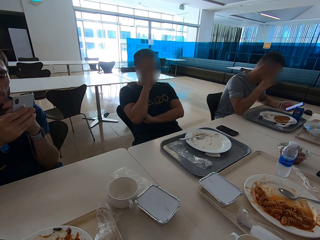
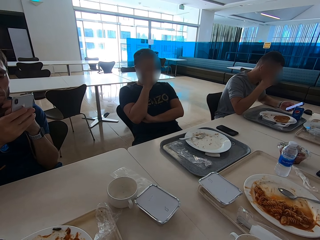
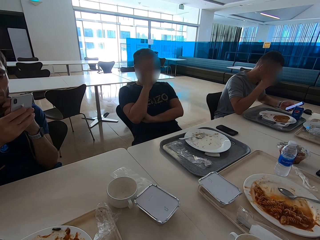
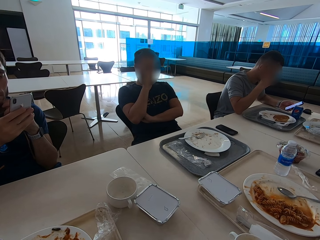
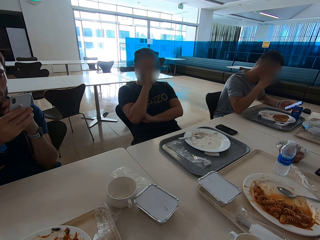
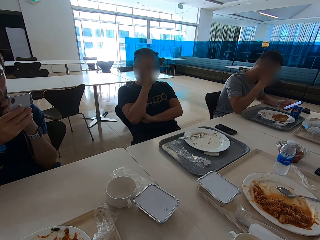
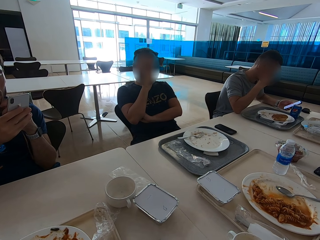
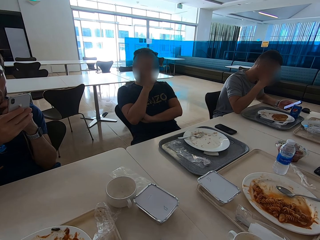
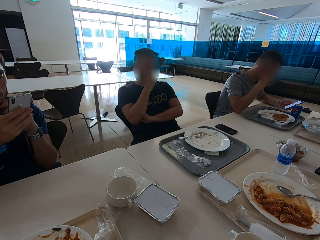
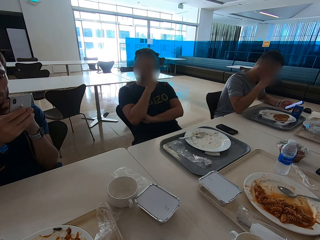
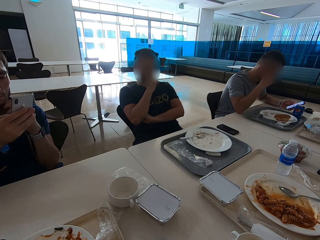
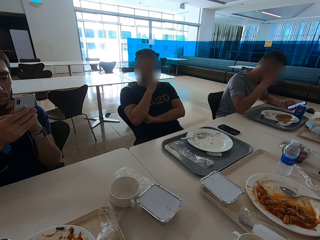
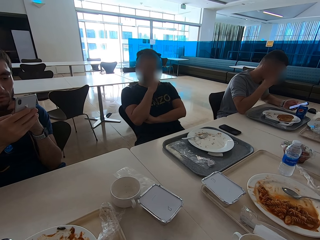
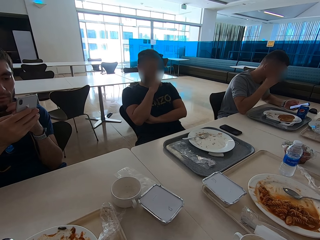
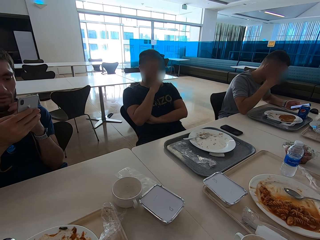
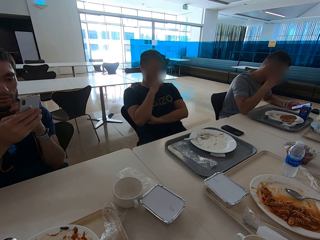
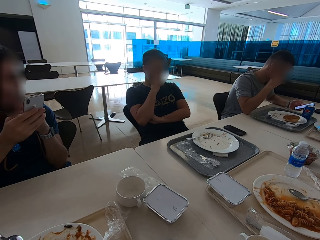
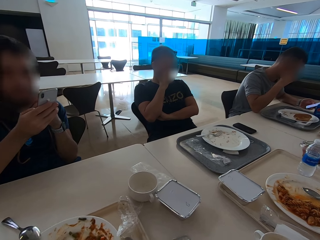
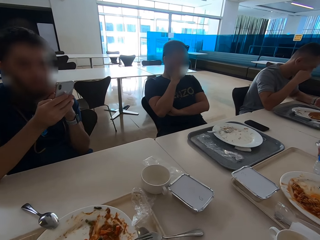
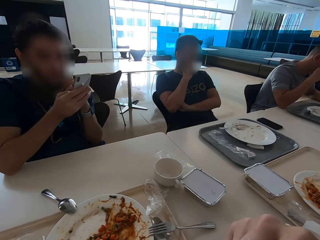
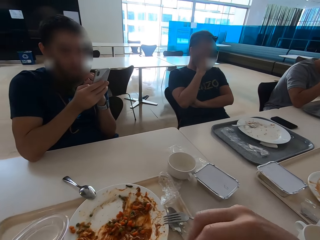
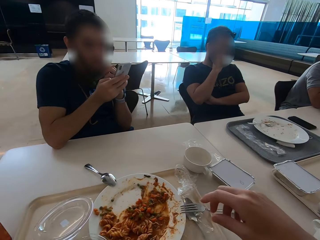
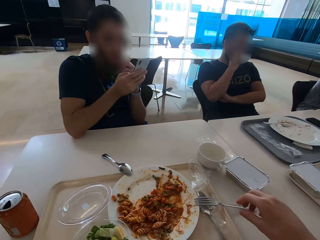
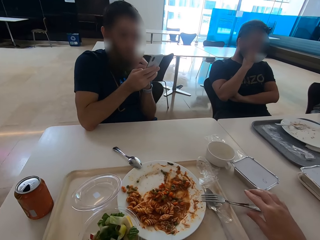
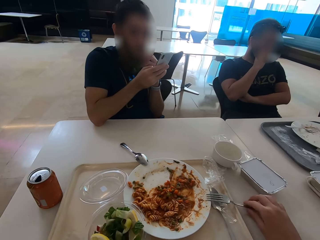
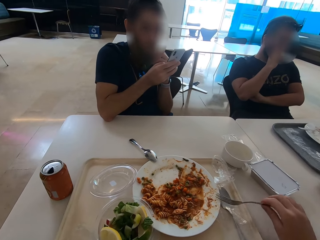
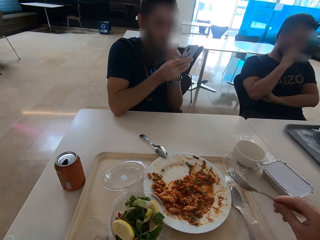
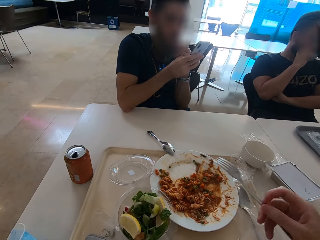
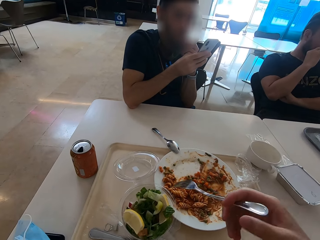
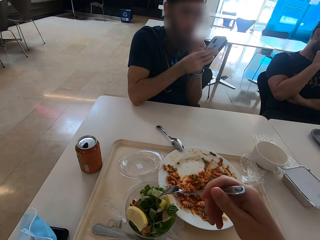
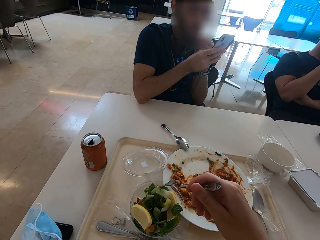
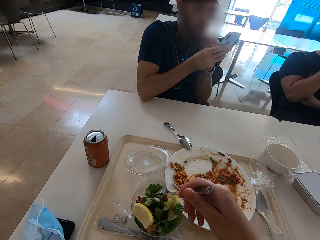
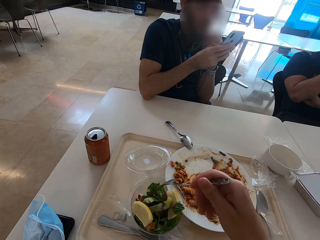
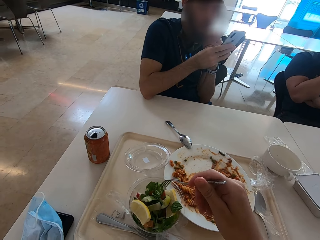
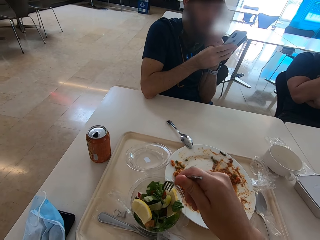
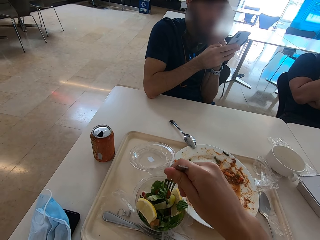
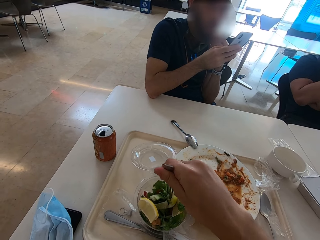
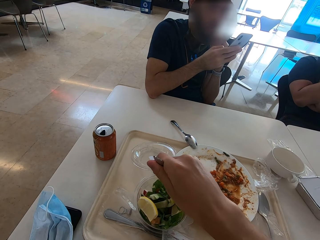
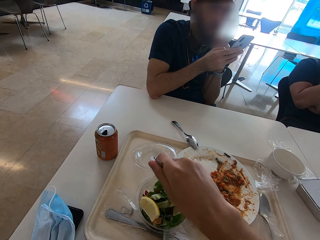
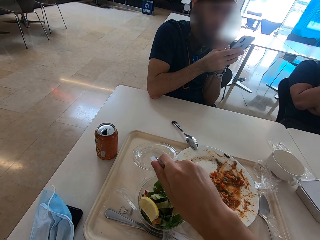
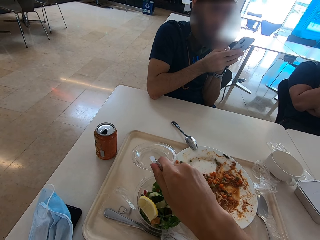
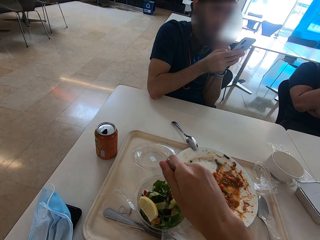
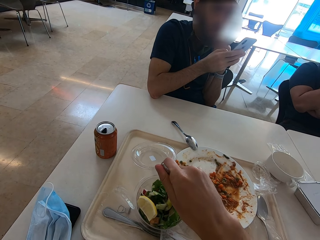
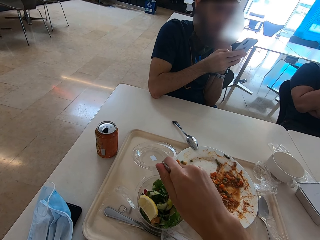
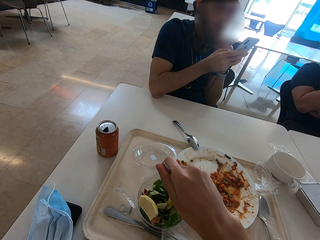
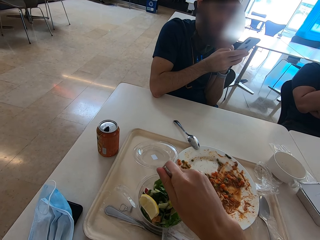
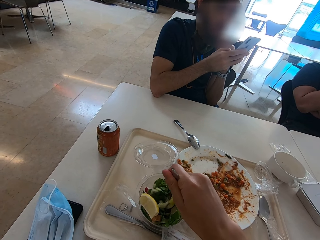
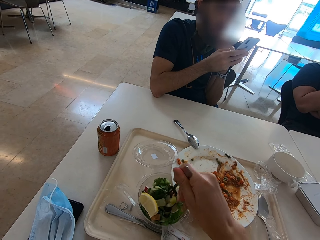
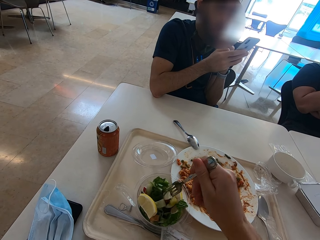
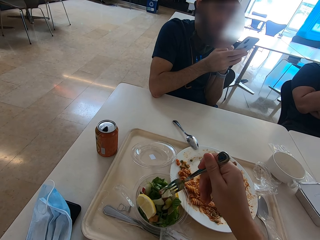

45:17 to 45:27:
The camera wearer looks at a person. They pick up a fork. They eat salad.

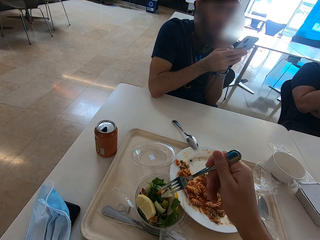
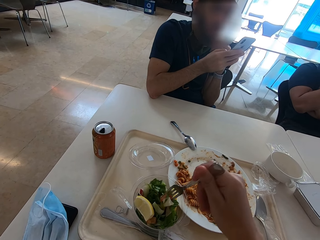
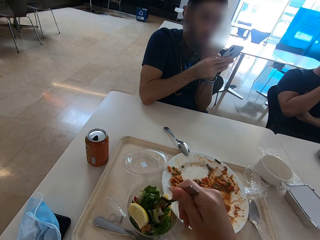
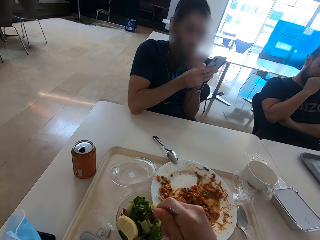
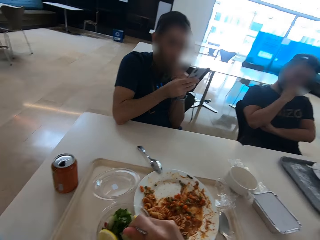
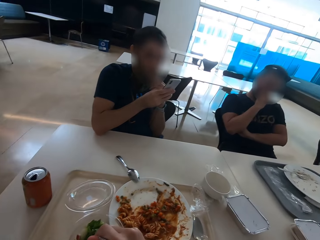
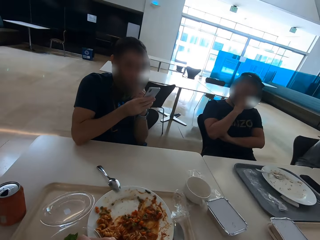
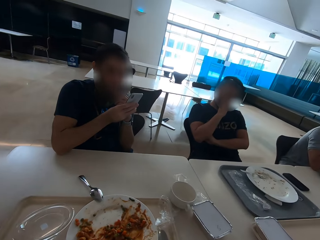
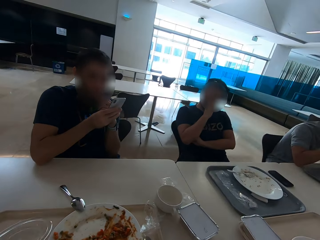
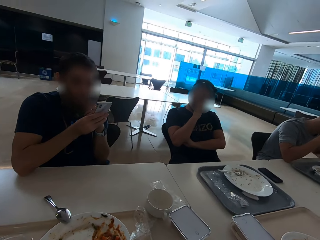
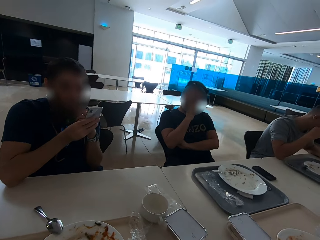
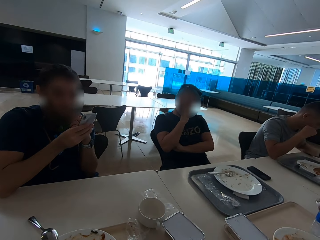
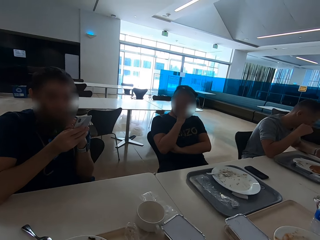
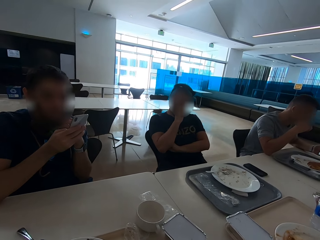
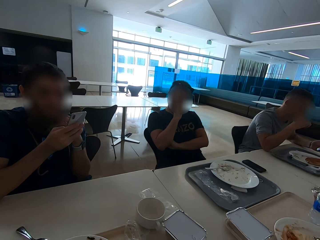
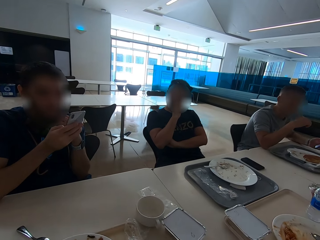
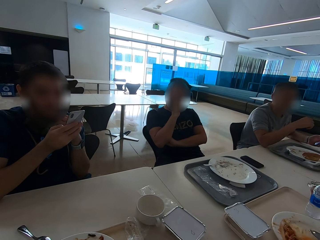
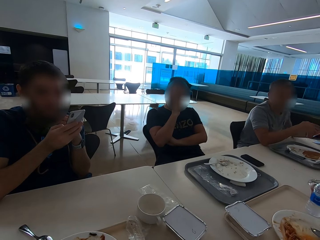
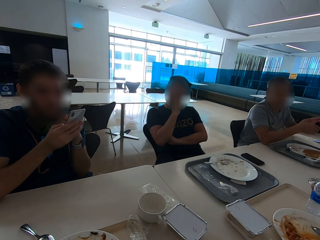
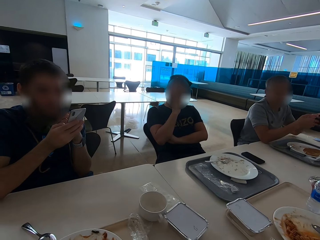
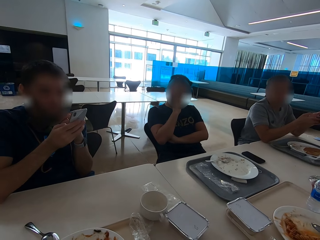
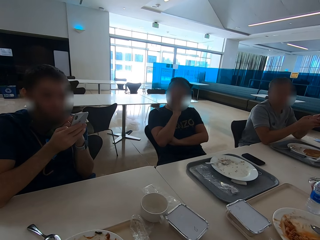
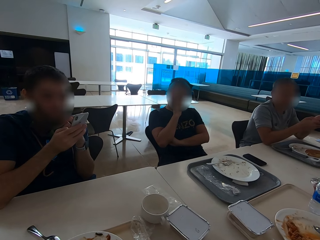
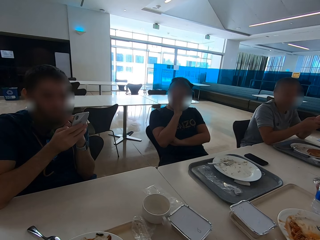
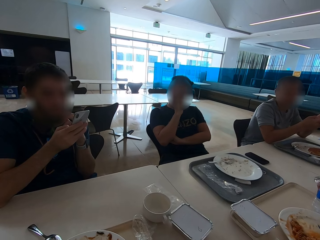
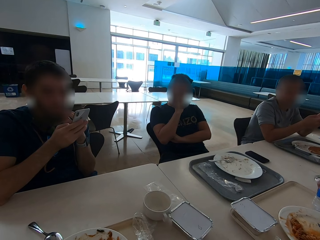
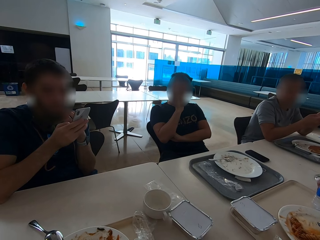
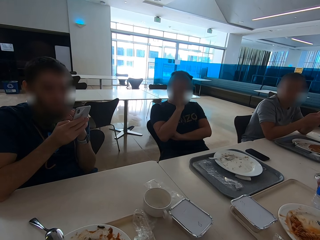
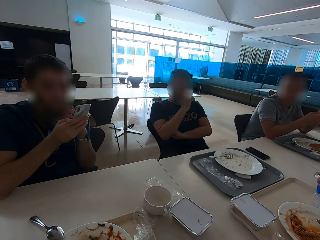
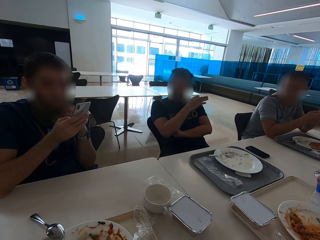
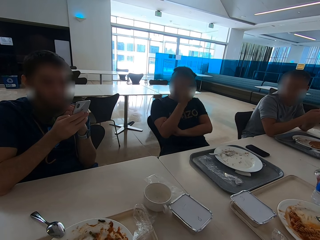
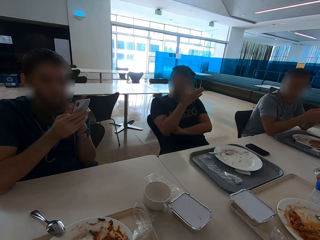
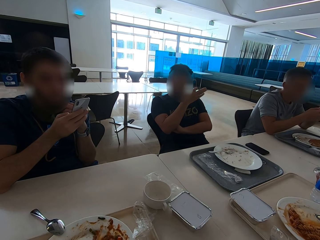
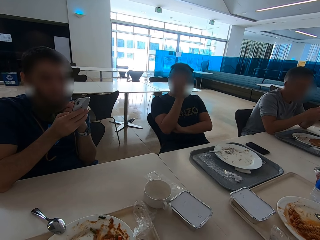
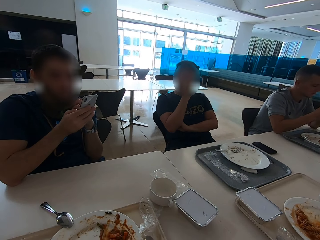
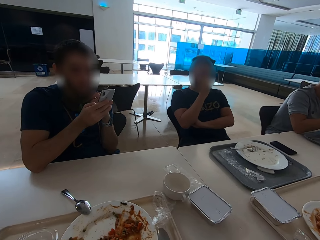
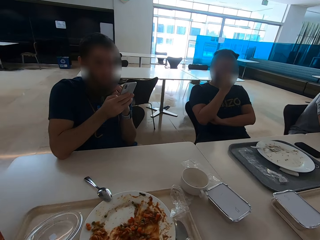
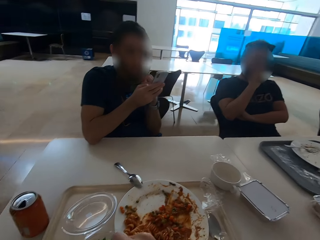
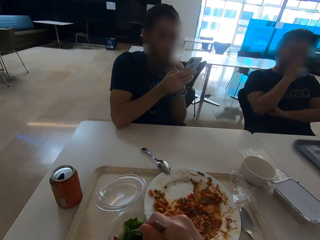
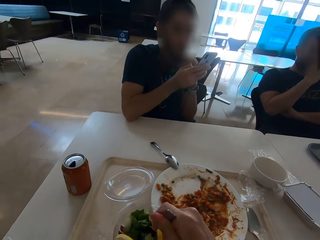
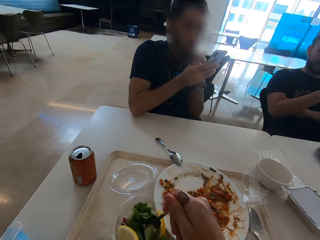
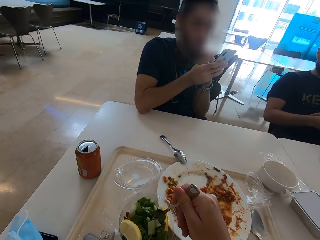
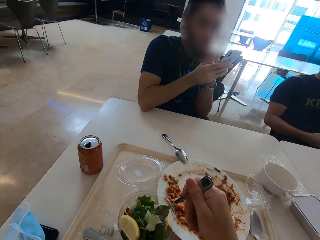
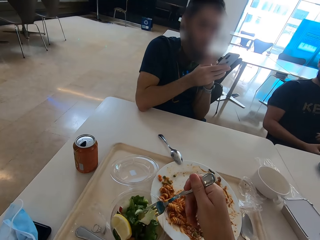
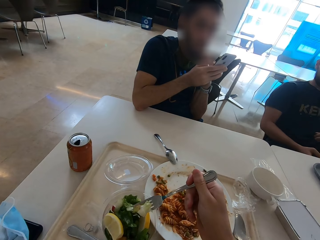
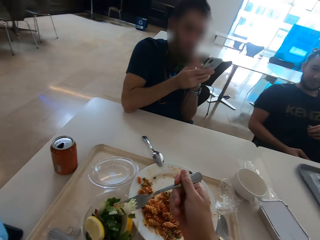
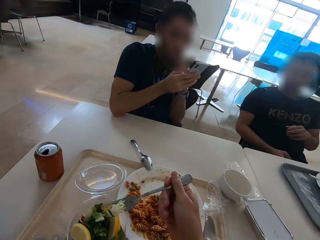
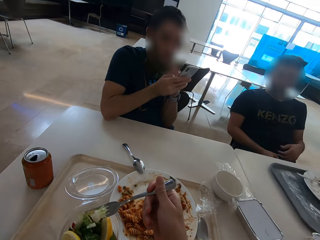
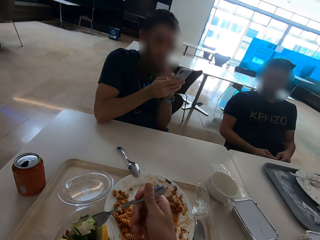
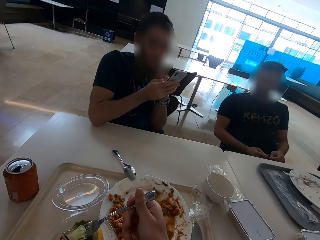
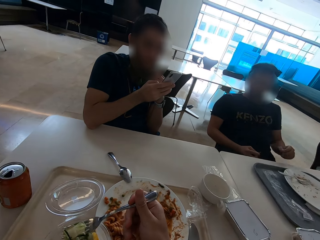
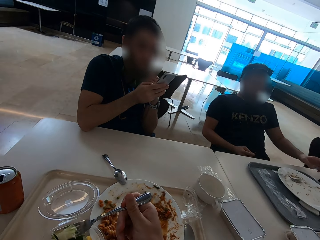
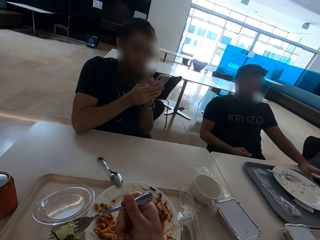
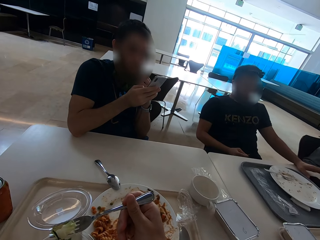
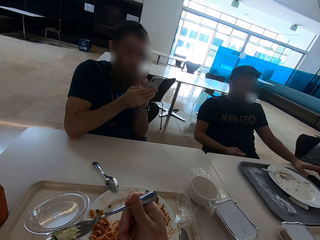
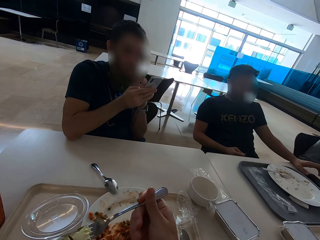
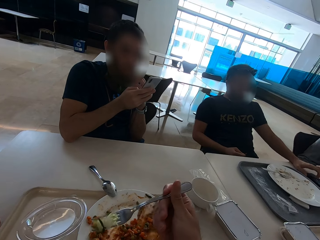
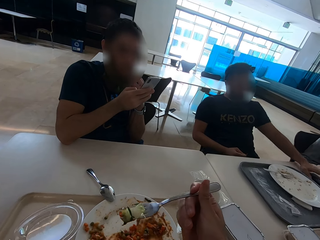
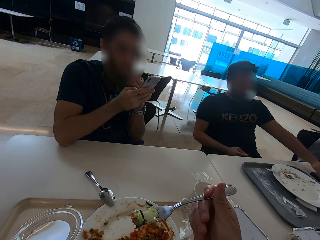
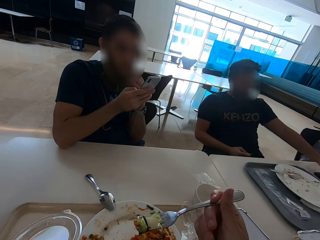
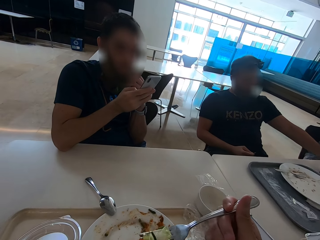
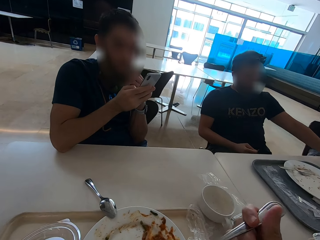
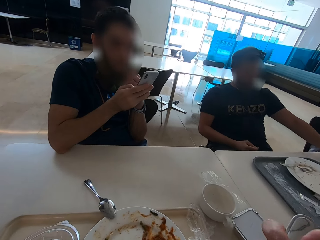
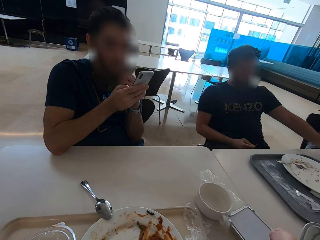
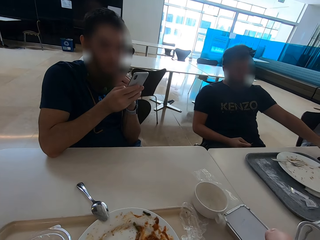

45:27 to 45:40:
The camera wearer looks at a person. The person shows hand gestures and speaks with gestures. The camera wearer eats. The person operates the phone.
